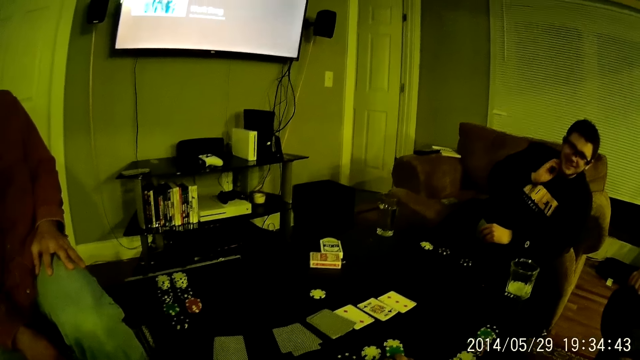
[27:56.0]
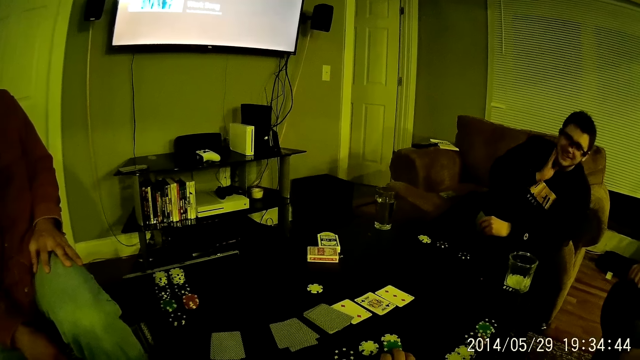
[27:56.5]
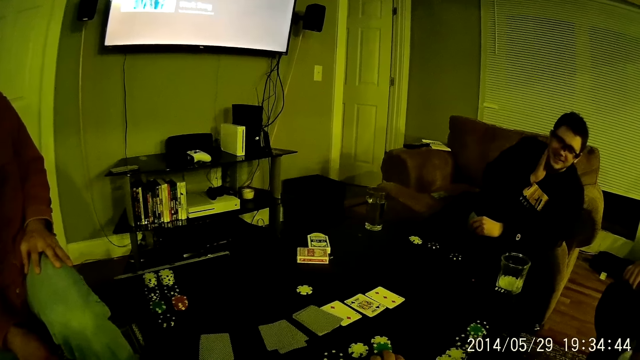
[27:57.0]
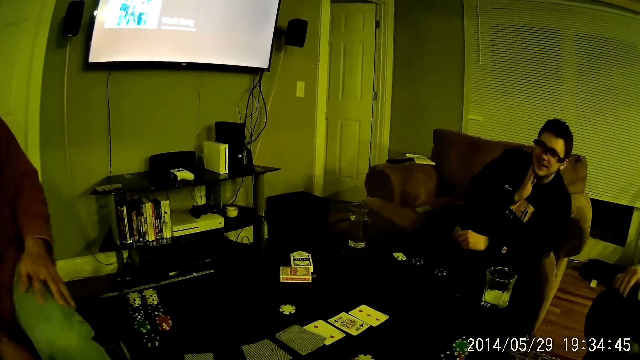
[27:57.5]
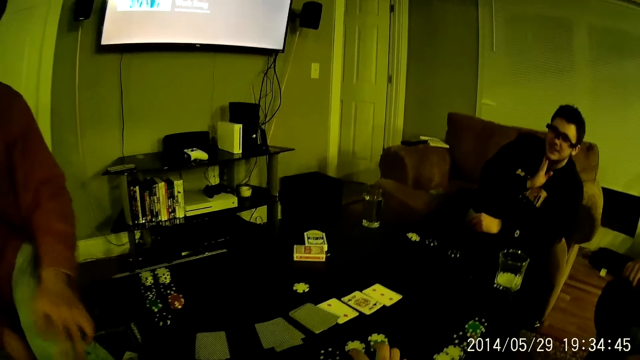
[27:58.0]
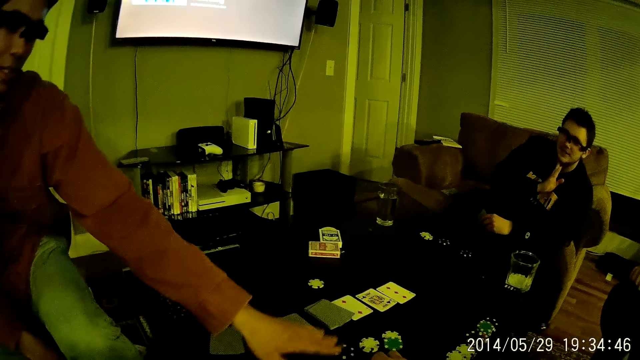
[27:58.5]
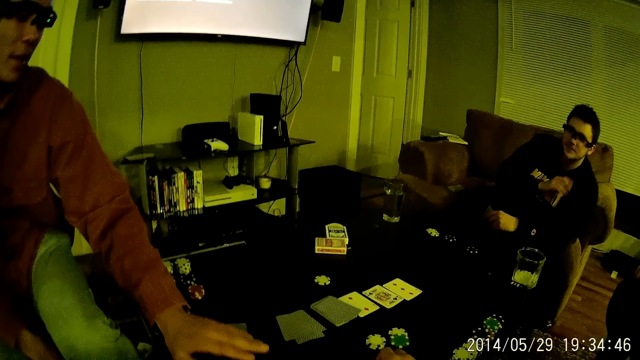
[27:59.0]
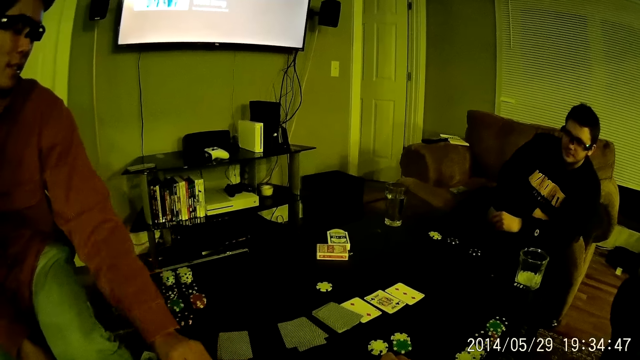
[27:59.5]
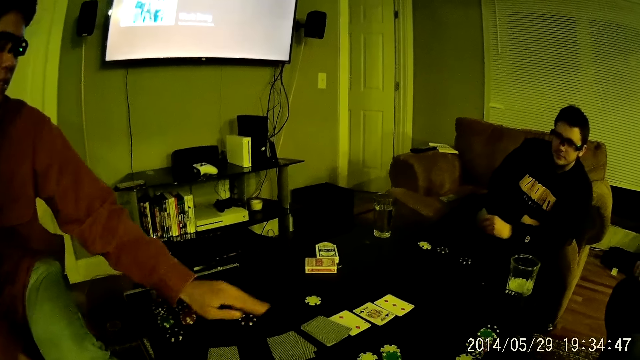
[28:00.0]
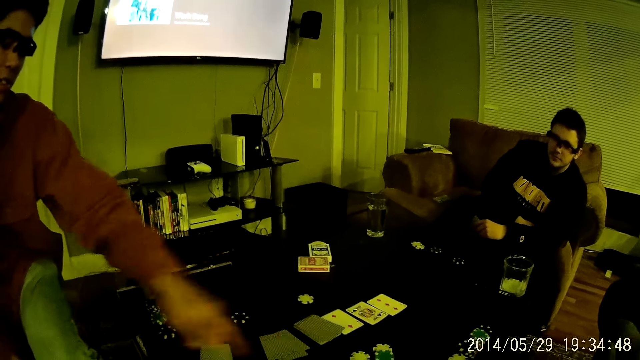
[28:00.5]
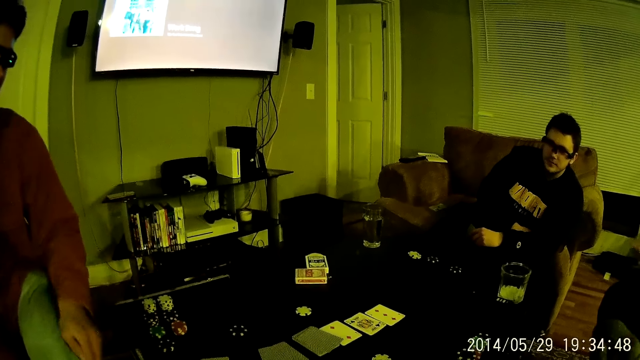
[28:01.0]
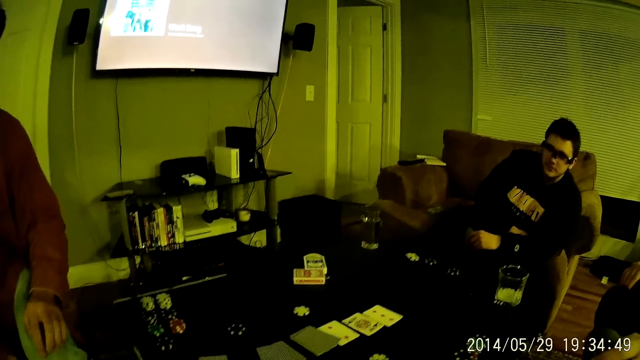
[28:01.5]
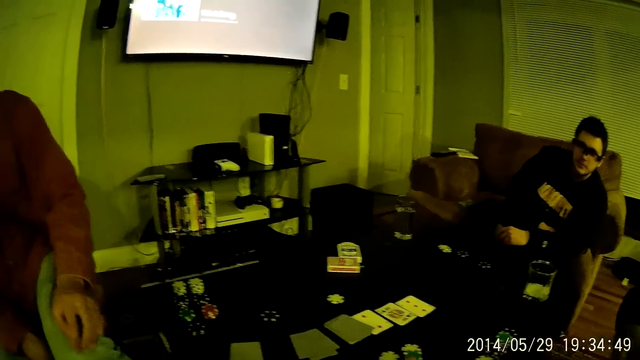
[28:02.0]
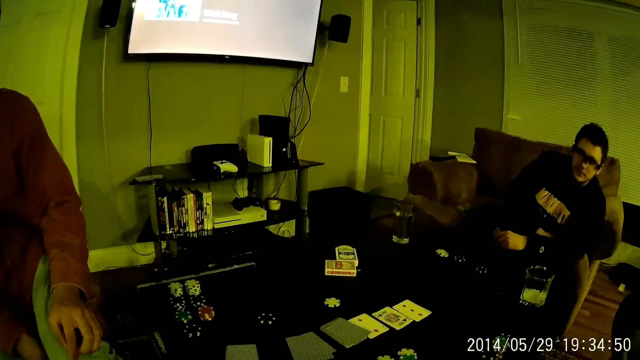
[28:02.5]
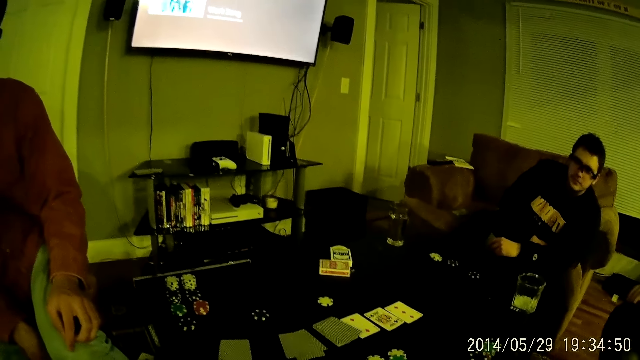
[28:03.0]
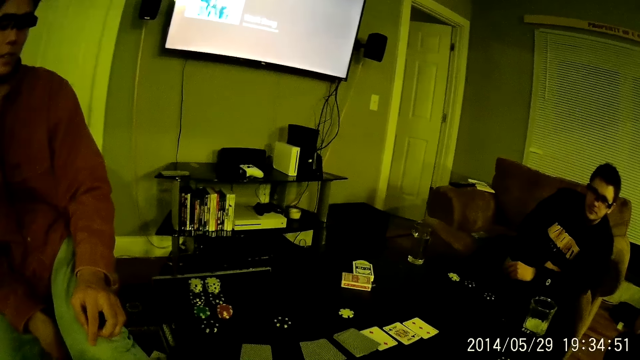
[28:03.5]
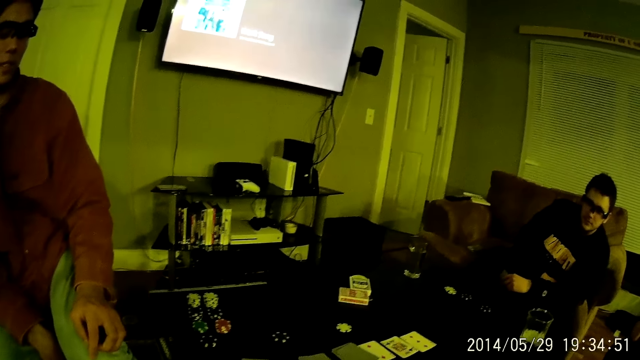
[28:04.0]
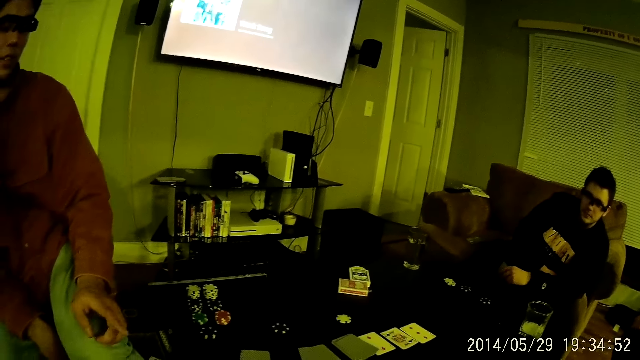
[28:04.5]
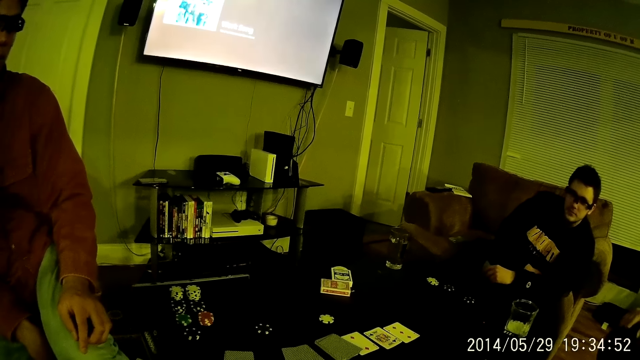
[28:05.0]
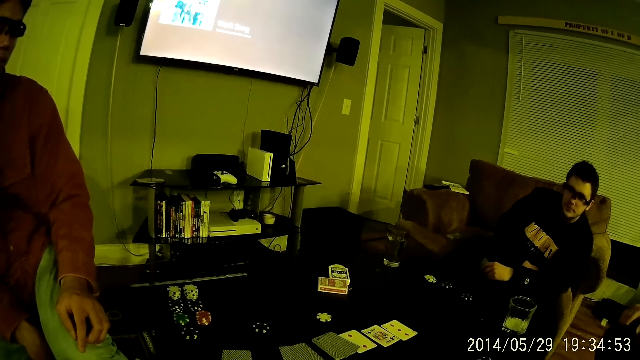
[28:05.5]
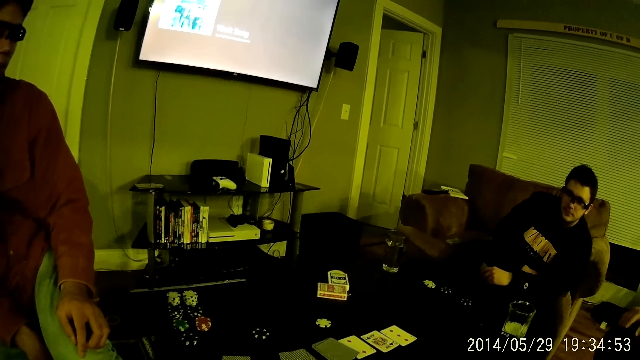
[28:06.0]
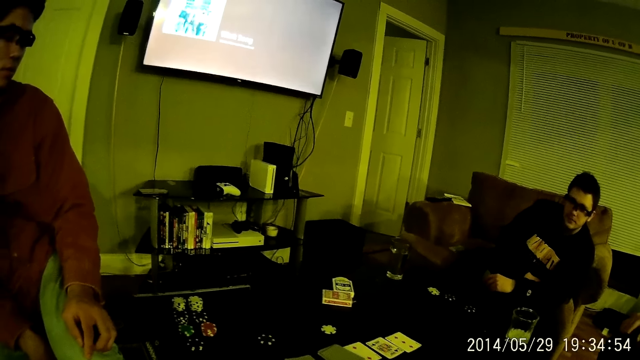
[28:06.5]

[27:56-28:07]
A man moves the poker chip on the table.

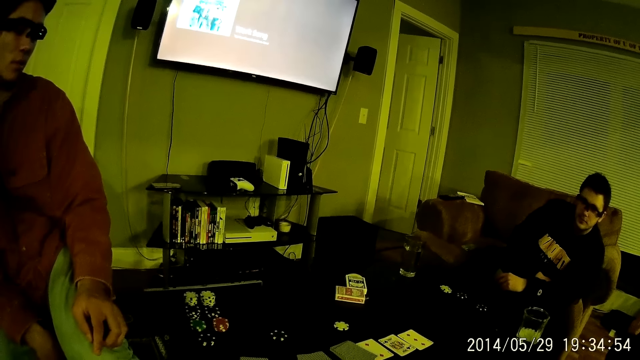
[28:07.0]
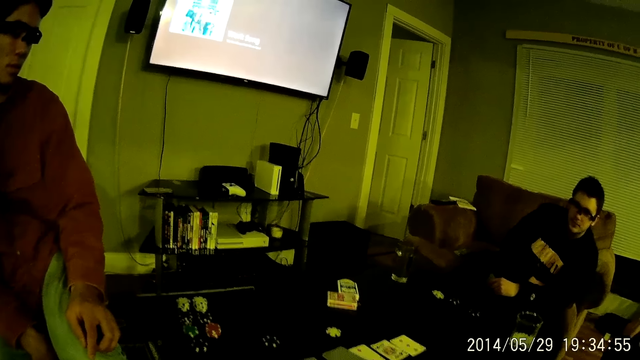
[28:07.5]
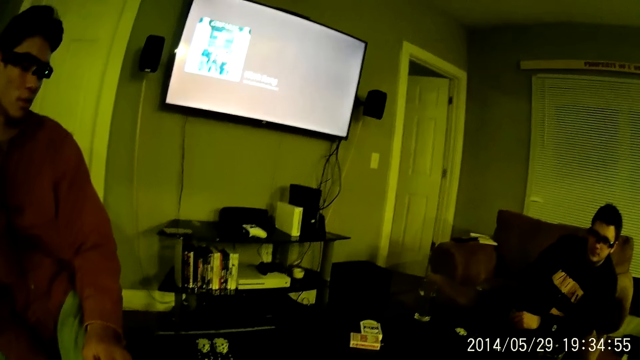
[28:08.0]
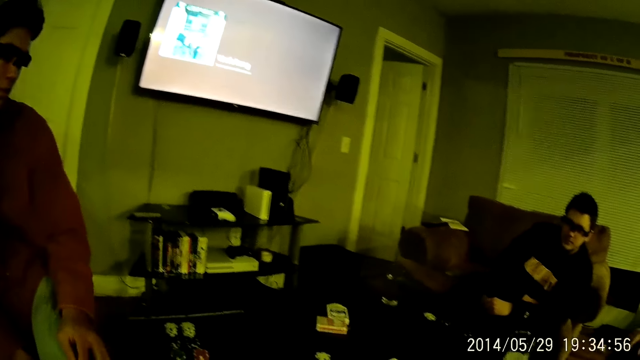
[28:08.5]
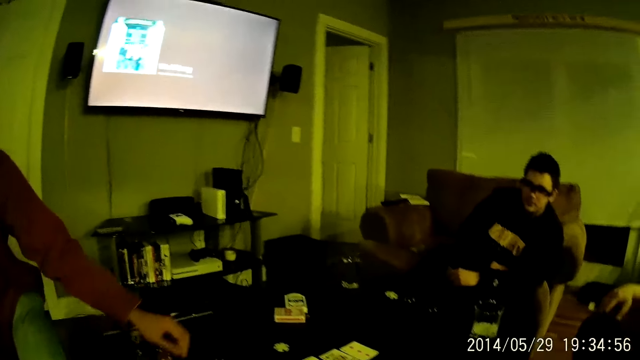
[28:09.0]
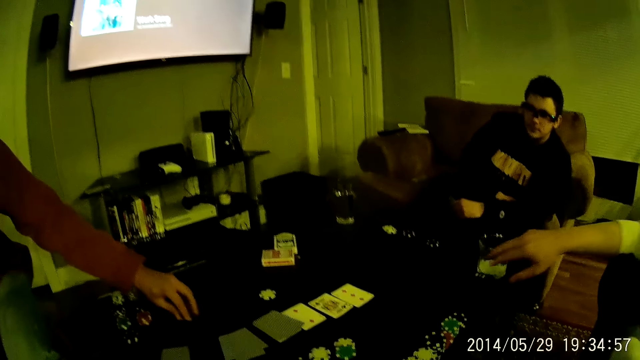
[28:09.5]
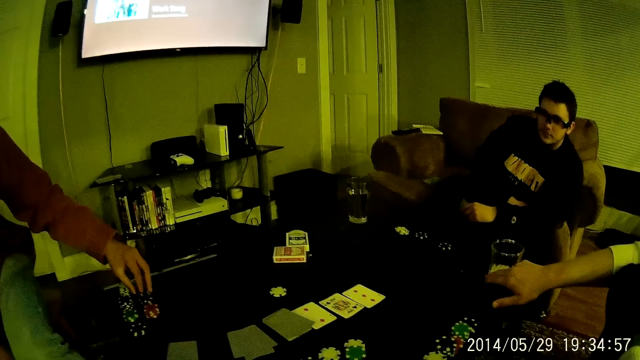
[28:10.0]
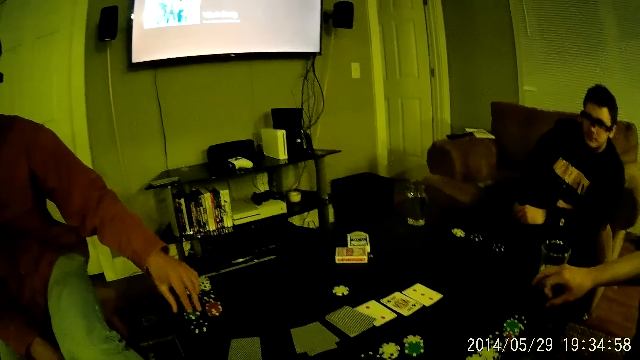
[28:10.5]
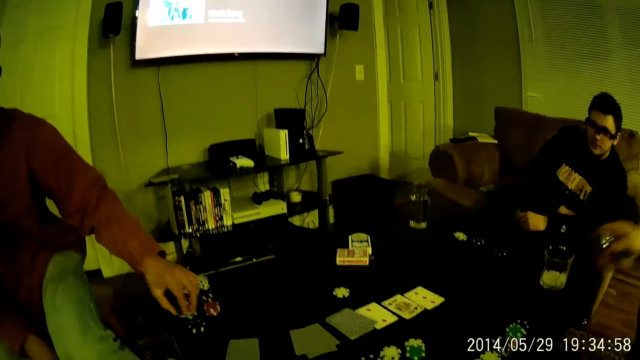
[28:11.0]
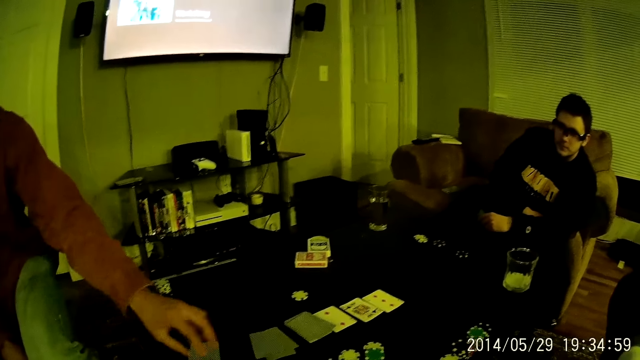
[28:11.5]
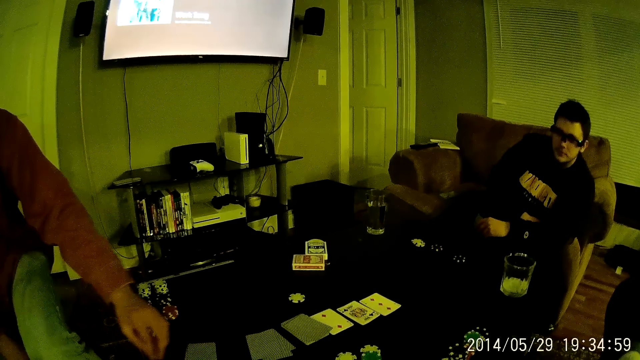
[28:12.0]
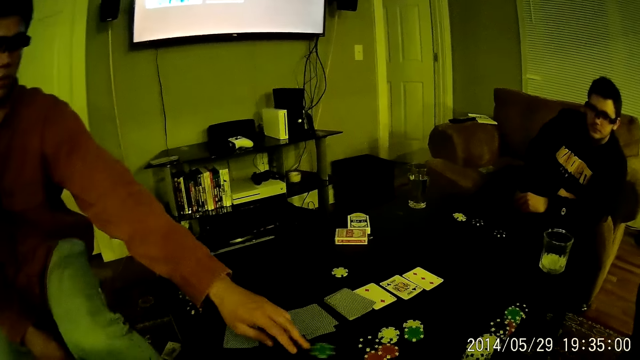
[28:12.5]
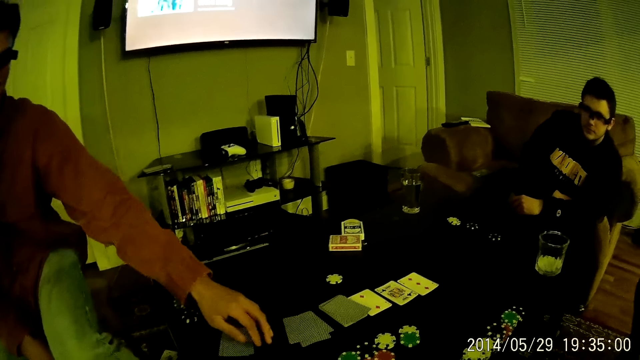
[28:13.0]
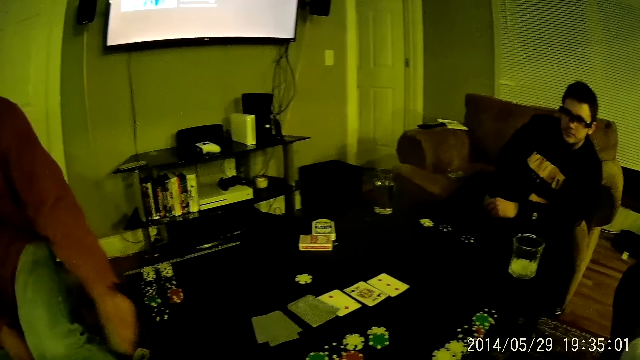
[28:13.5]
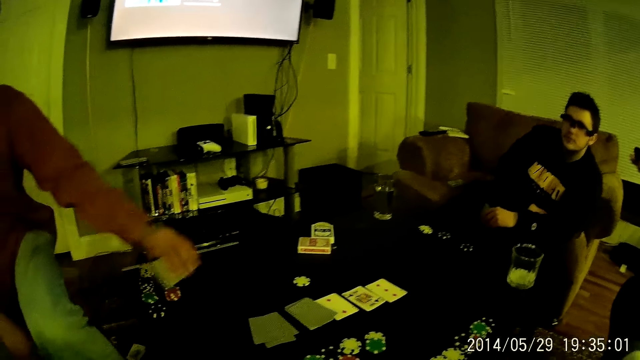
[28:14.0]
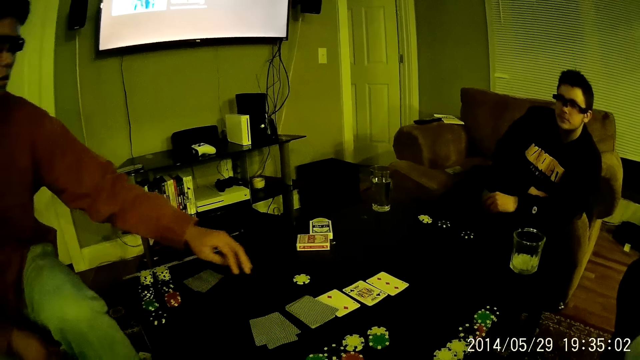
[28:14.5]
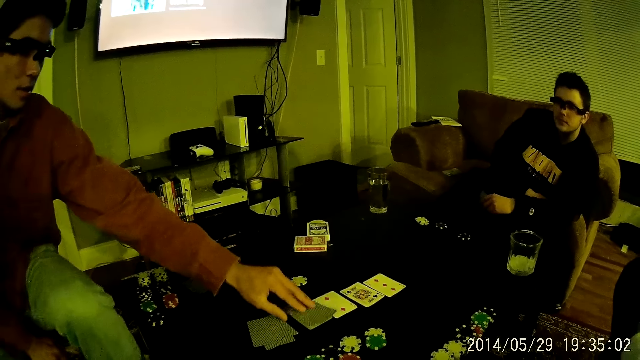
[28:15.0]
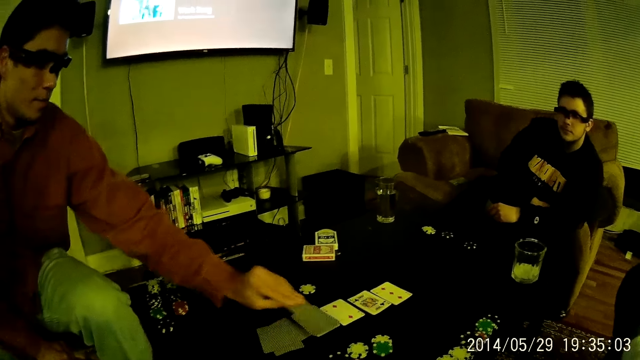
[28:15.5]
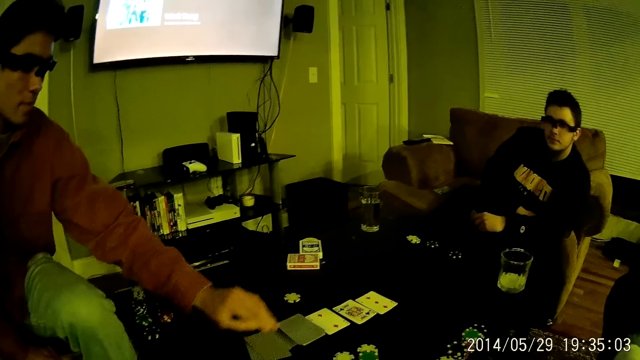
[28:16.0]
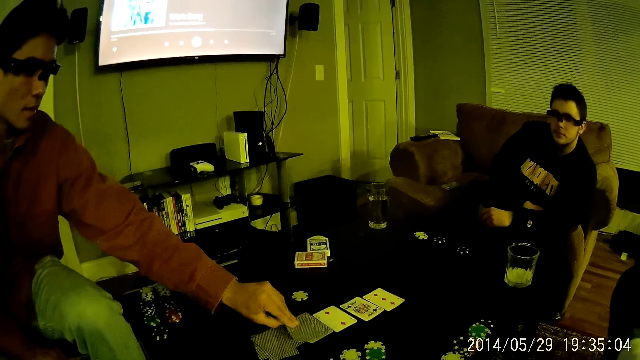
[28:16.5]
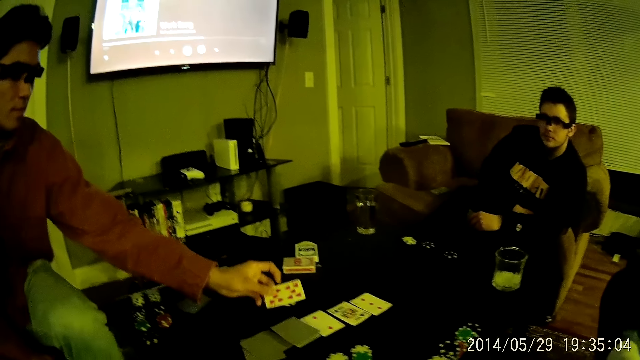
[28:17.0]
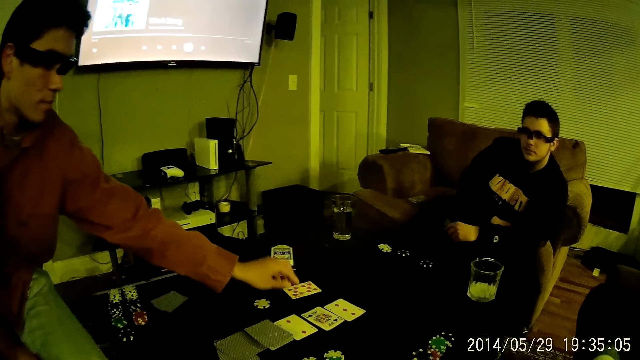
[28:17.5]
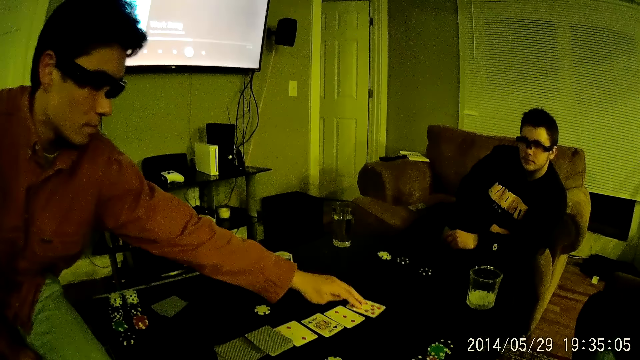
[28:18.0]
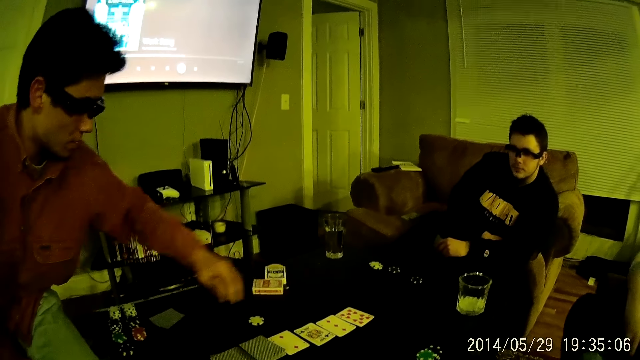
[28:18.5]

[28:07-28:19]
A man moves the chips on the table. He carries the poker chip with his left hand and keeps the poker chip with the rest of the chips. Another man carries a poker from the table with his right hand. The other man takes the phone from the table. The first man carries the poker chip with his left hand. The man plays the poker chip. The man takes the cards from the table. The man carries a card with his left hand. The man drops the cards at the table and moves the card onto other cards. The man carries the card with his left hand. The man picks up a card. The man drops the card on the table with his left hand. The man moves the card on the table.
